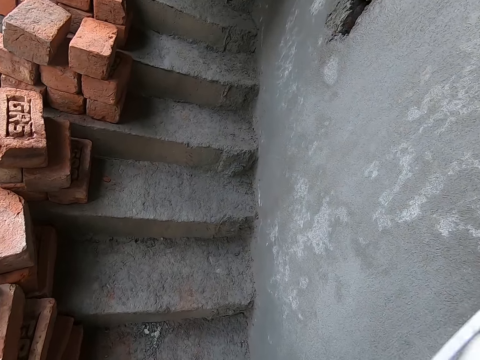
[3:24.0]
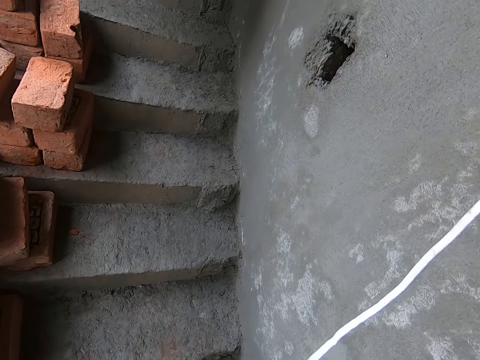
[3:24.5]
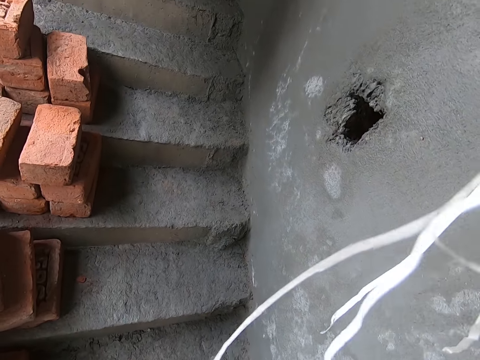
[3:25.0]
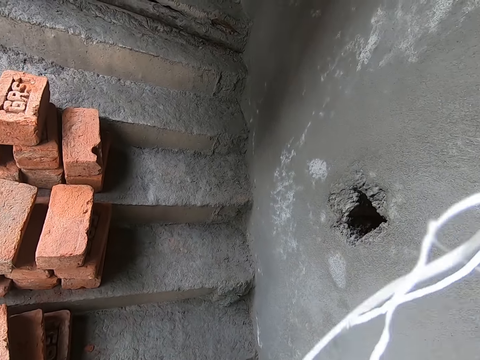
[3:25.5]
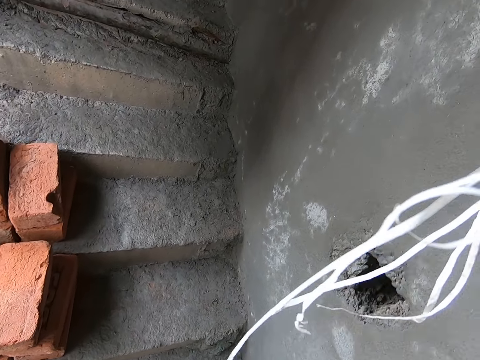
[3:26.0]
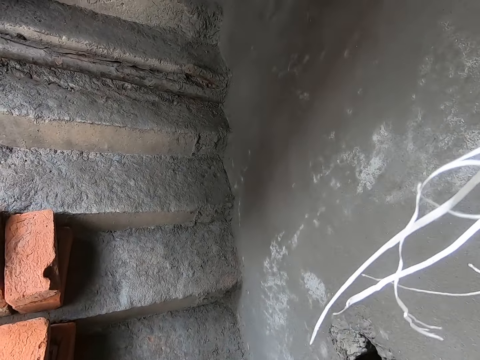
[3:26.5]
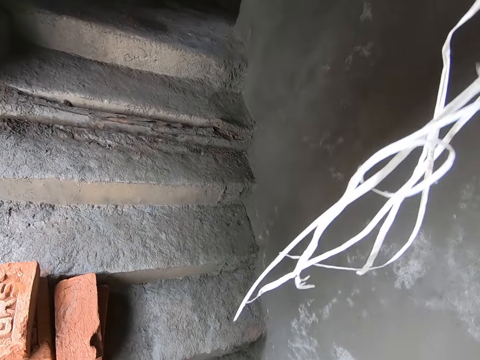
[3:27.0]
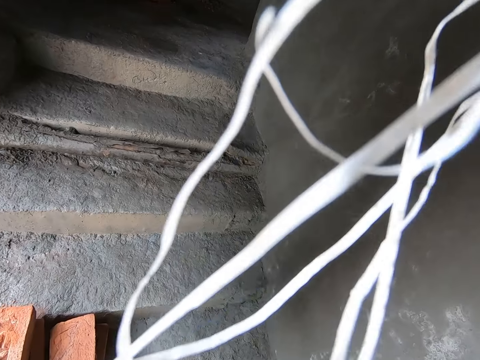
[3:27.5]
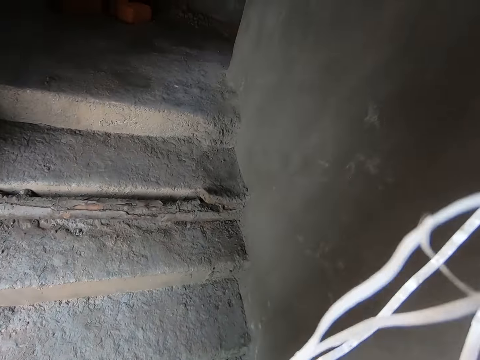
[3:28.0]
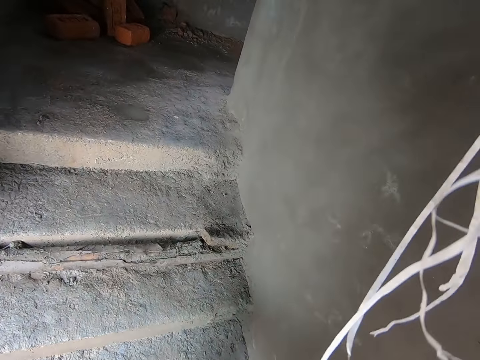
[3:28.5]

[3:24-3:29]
The camera wearer walks up stairs.

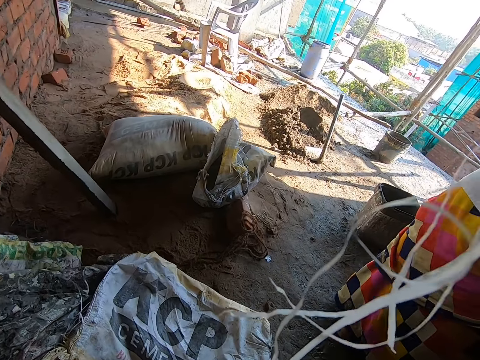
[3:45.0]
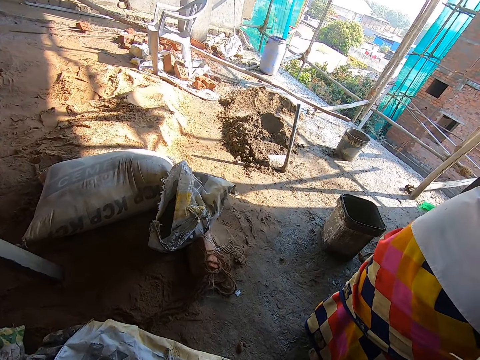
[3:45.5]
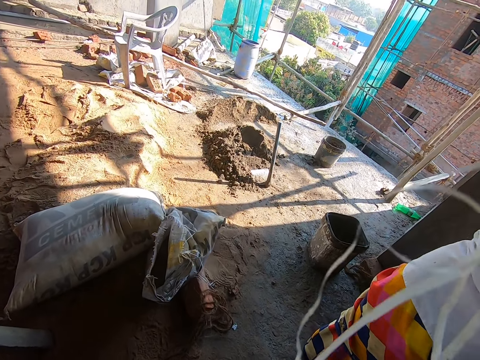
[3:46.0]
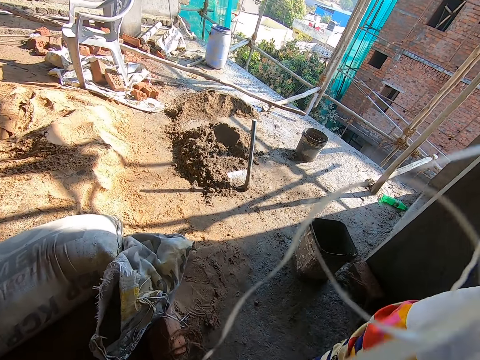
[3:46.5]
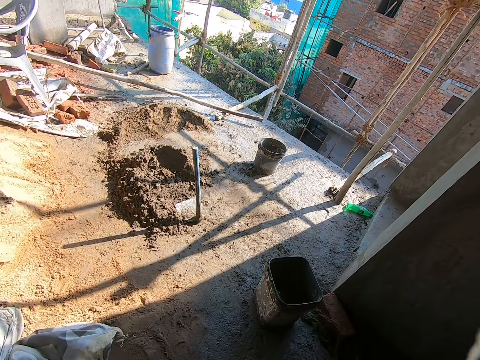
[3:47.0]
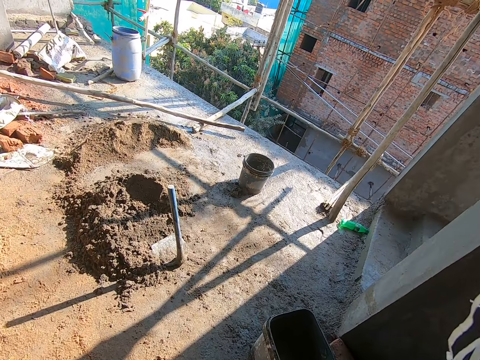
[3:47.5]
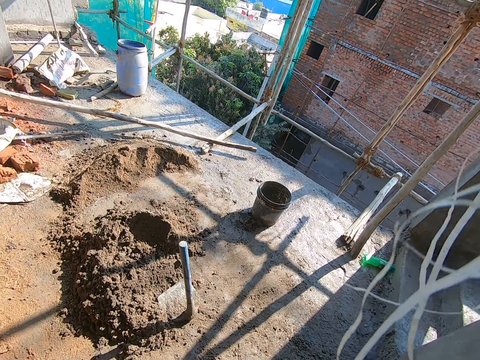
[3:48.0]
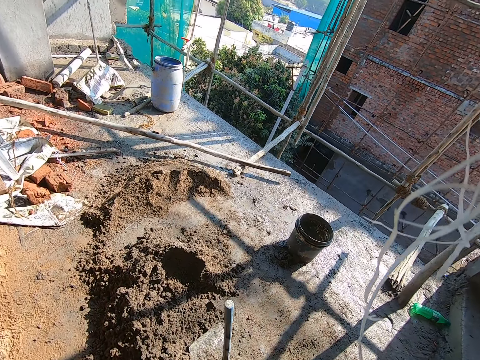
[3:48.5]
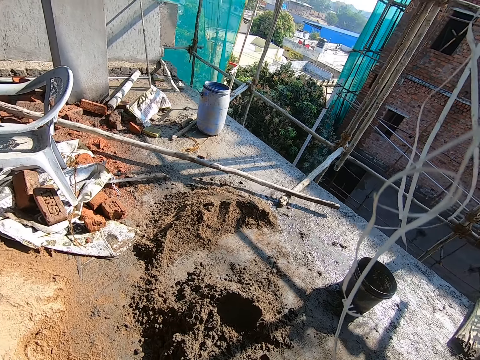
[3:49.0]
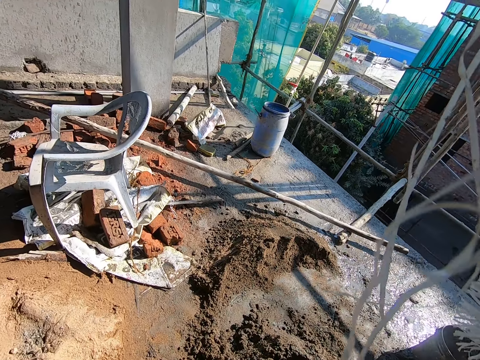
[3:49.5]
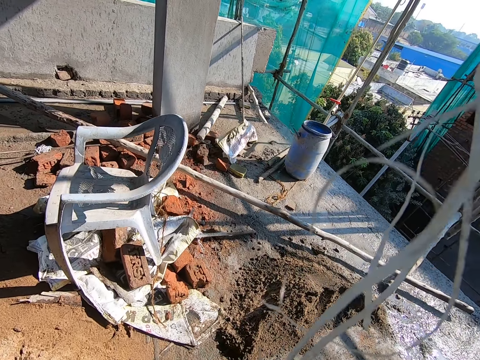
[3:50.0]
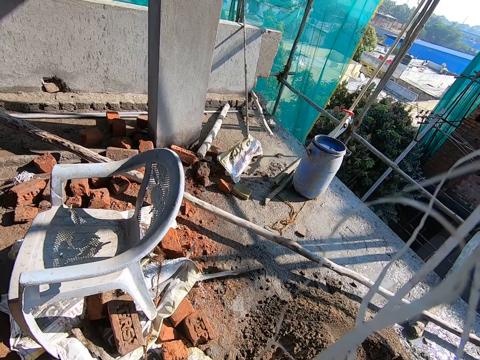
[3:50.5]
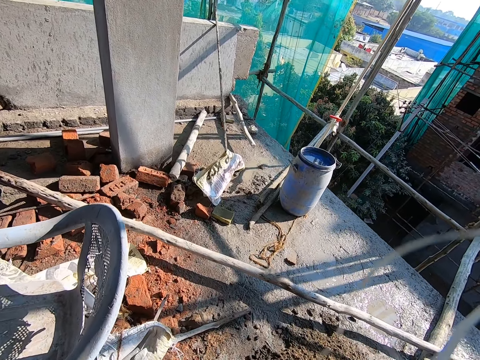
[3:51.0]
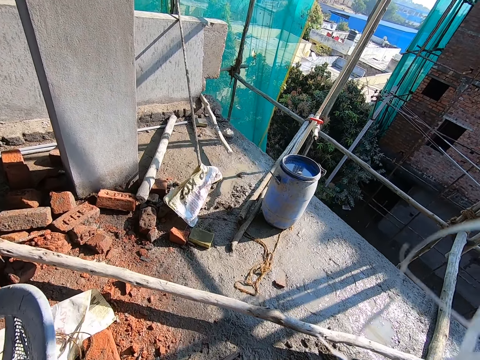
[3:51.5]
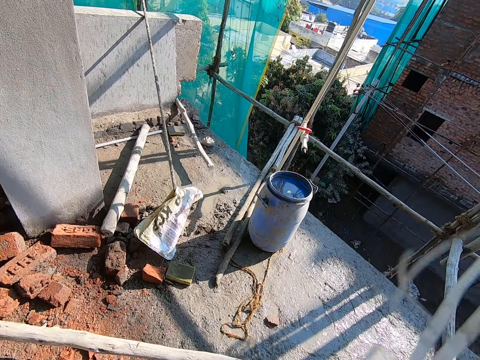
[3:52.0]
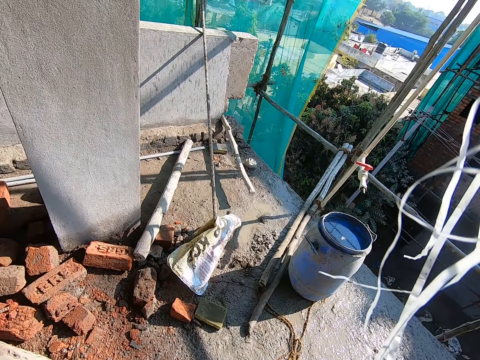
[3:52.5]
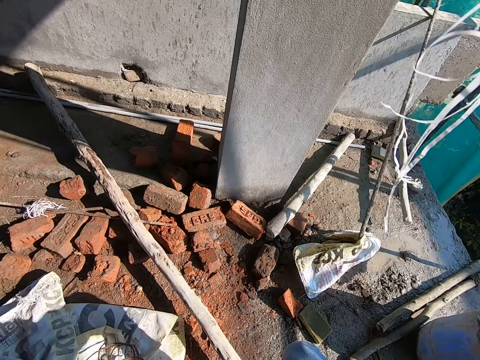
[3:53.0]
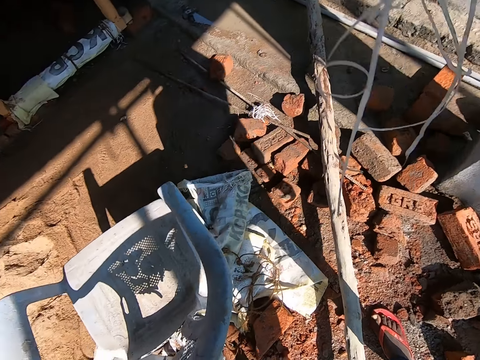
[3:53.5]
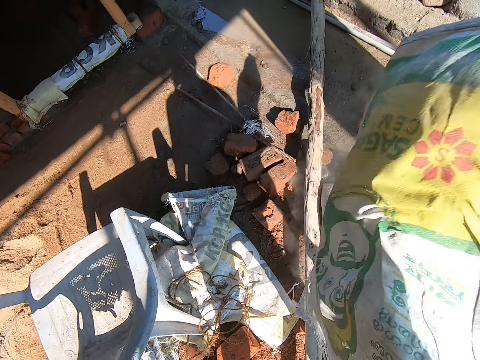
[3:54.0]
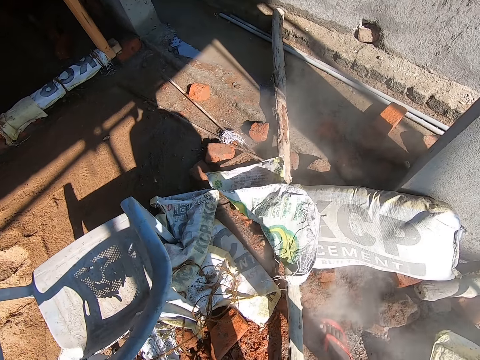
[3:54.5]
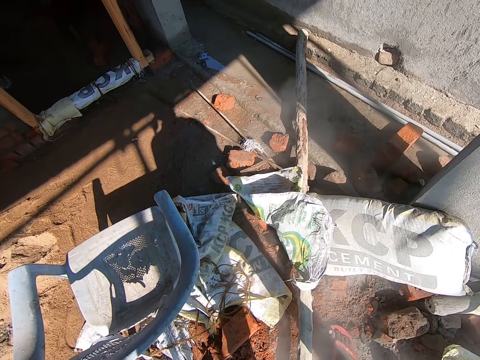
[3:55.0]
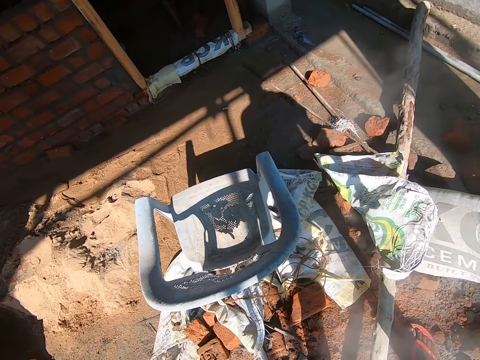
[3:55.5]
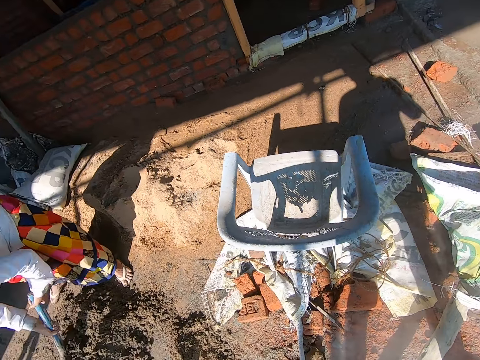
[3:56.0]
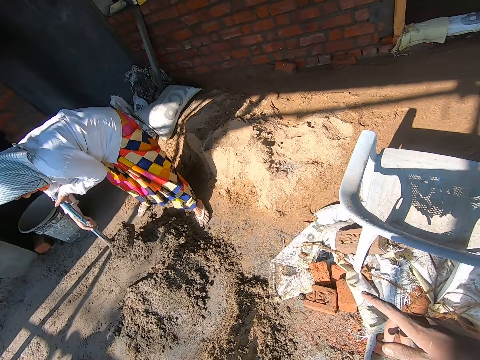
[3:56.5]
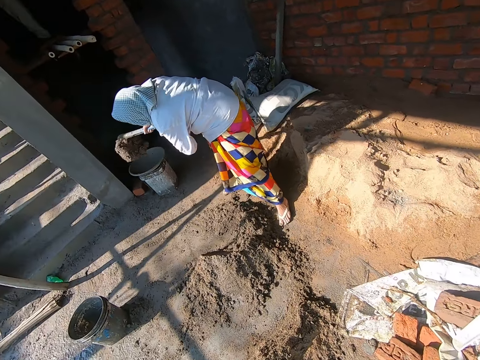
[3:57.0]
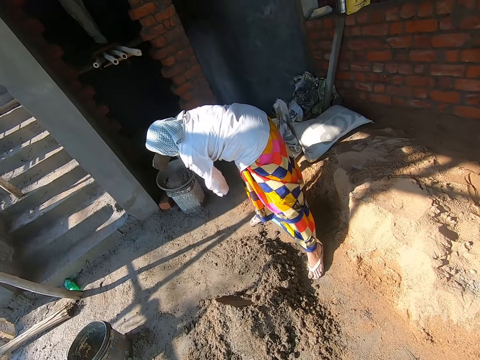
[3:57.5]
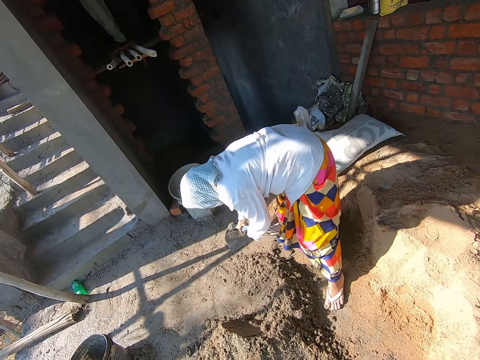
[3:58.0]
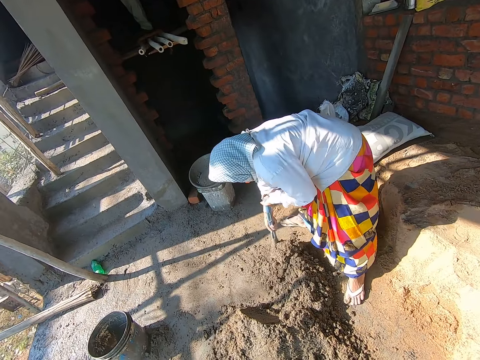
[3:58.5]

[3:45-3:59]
The camera wearer walks in the construction room. He drops the bag of cement on the ground with both his hands. He interacts with a woman. The woman moves concrete mix from a pile of concrete mix into a pan with a hoe in both her hands. The camera wearer points the finger. He turns around.

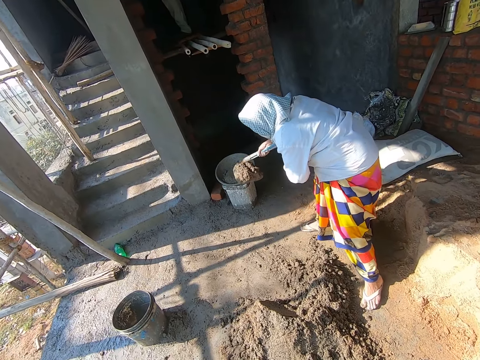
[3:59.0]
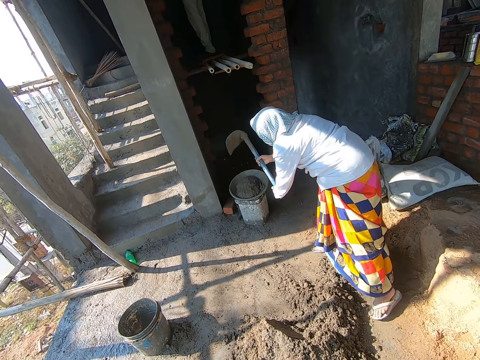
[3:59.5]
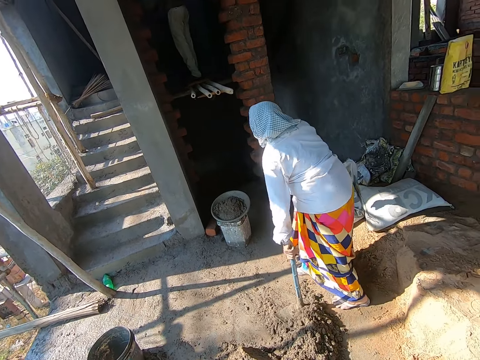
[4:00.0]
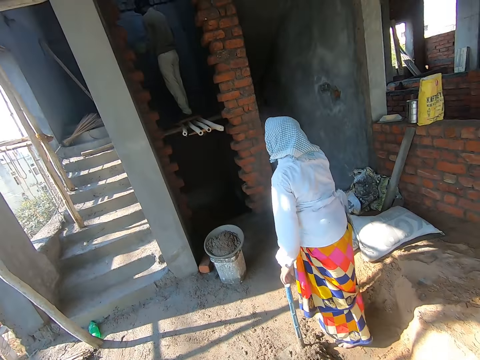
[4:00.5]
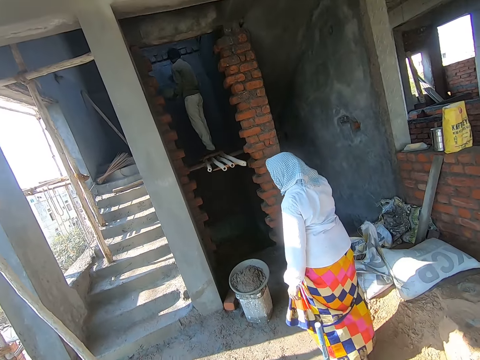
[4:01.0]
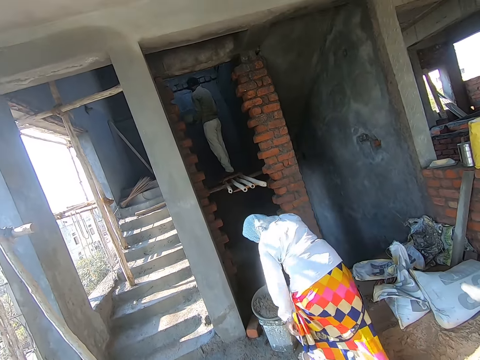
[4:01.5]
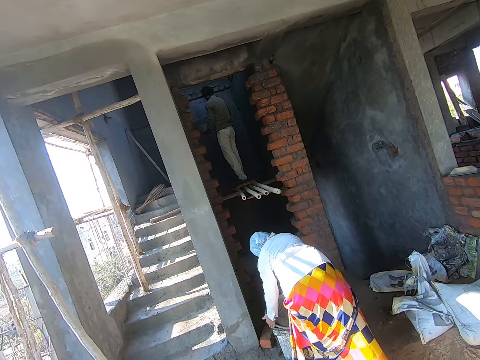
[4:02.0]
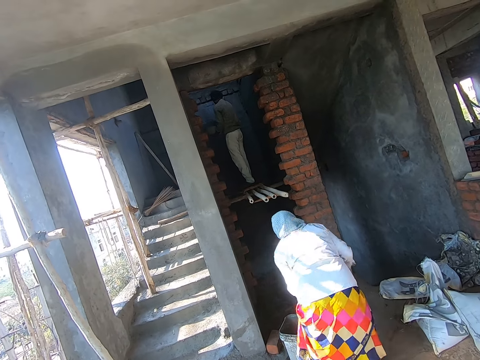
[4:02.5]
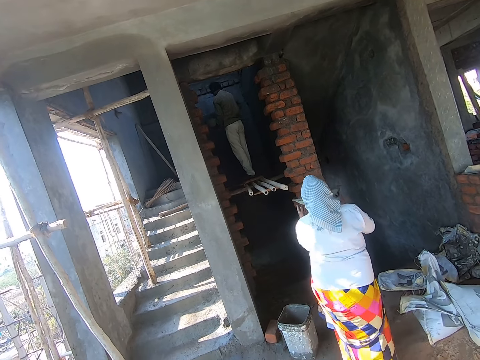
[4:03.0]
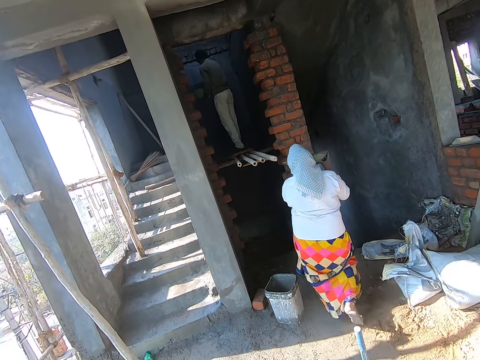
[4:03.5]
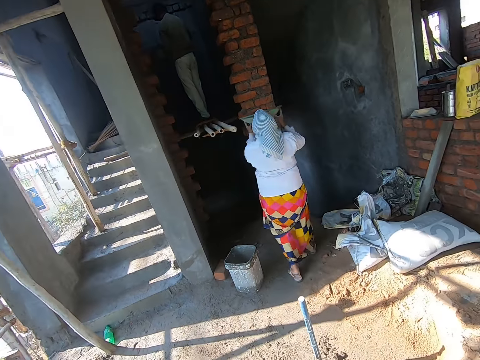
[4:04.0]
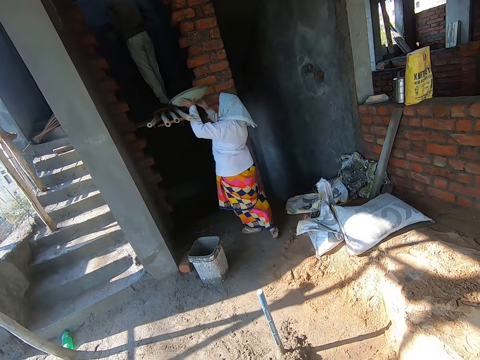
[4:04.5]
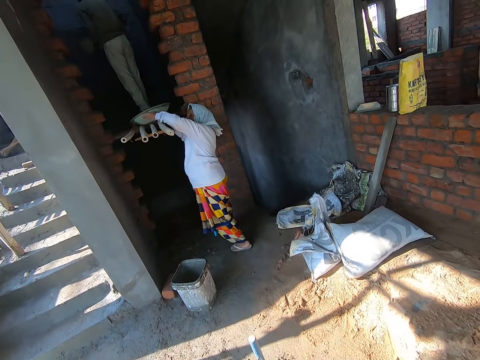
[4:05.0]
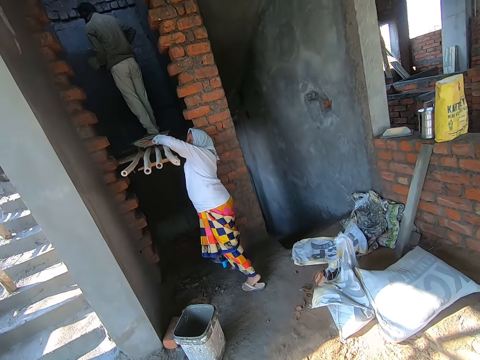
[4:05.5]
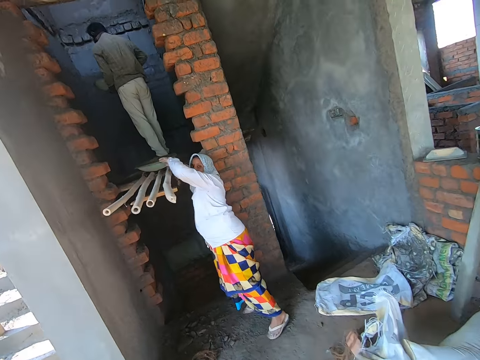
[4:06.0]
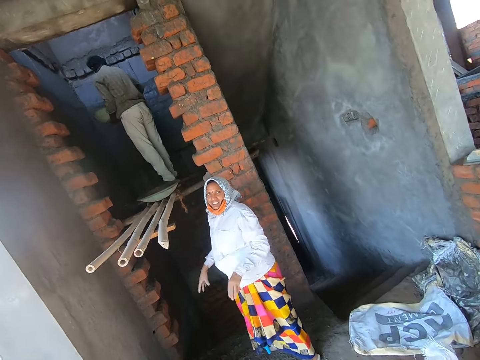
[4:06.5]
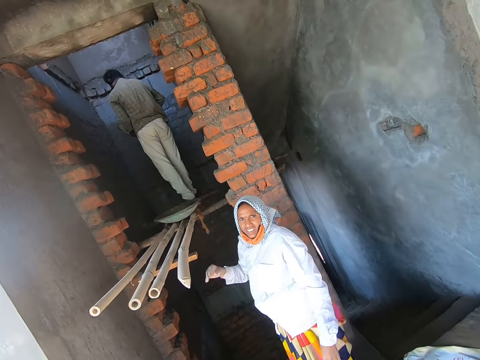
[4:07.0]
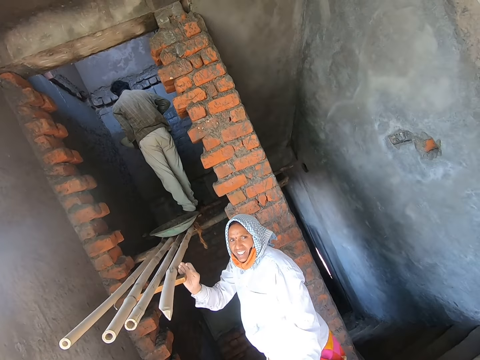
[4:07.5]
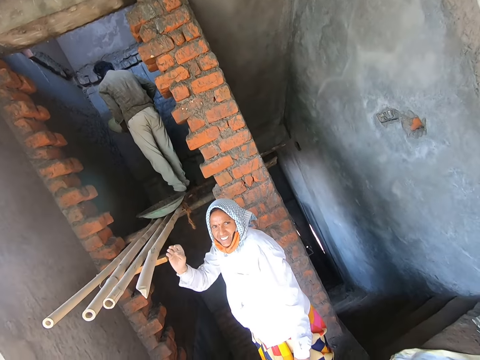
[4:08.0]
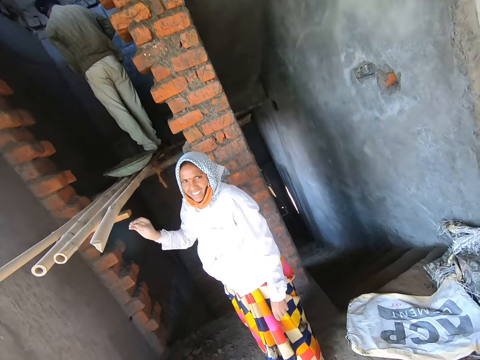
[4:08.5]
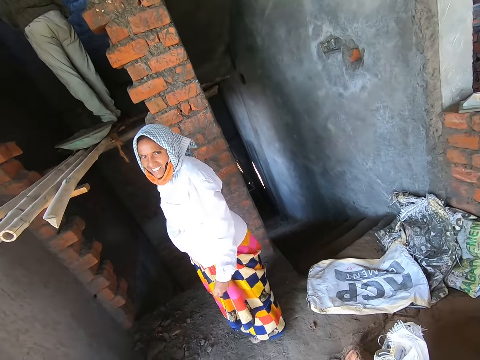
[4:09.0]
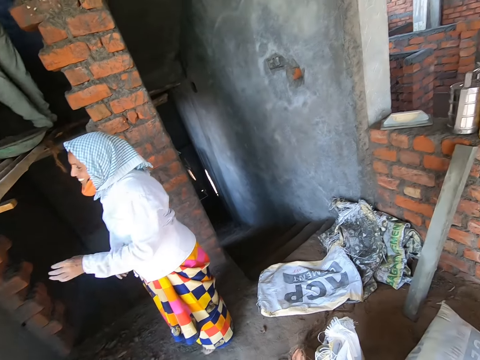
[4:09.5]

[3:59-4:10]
The woman drops the hoe on the ground with her left hand. A man holds a pan in his left hand. The man holds a trowel in his right hand. The man applies concrete mix on a wall surface with the trowel in his right hand. The woman picks up the pan from a bucket with both her hands. The camera wearer interacts with the woman. The woman drops the pan on some bamboo sticks with both her hands. The camera wearer walks. They interact with the woman.
